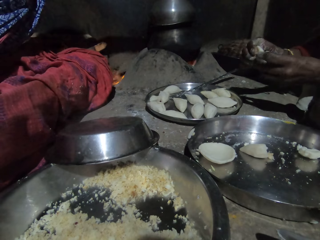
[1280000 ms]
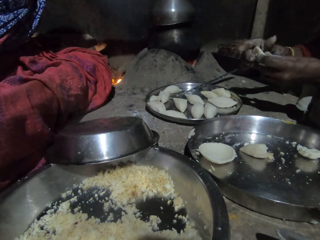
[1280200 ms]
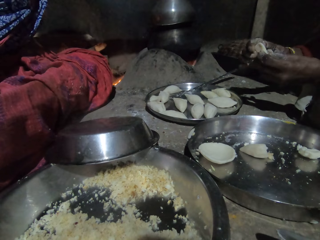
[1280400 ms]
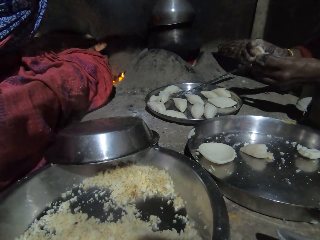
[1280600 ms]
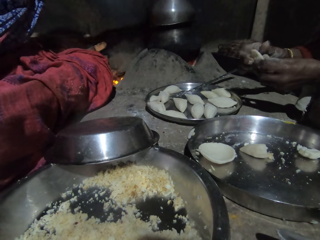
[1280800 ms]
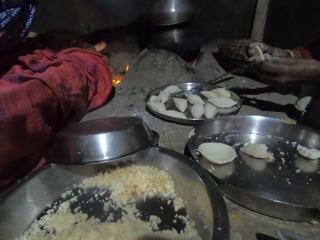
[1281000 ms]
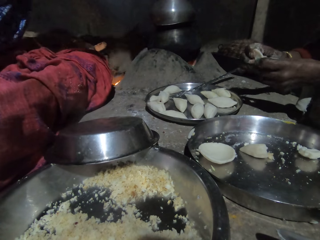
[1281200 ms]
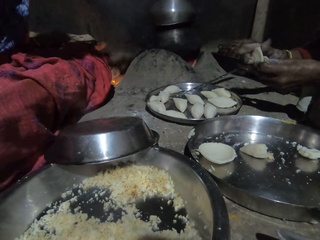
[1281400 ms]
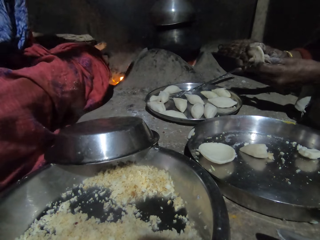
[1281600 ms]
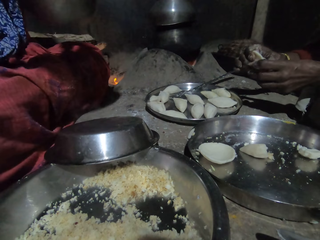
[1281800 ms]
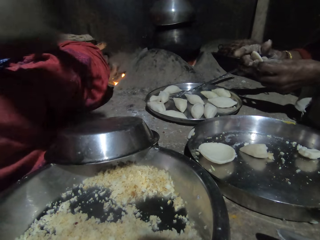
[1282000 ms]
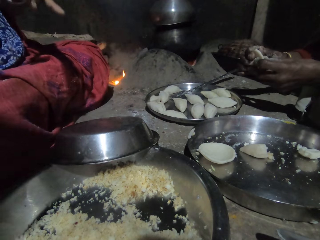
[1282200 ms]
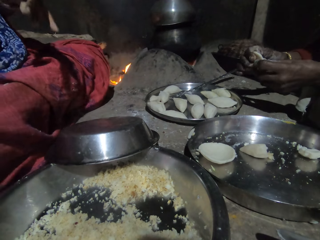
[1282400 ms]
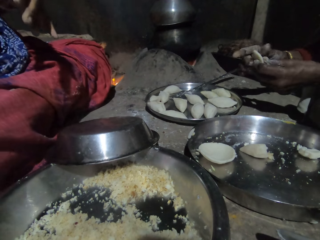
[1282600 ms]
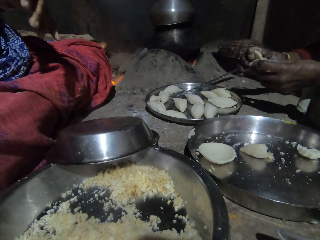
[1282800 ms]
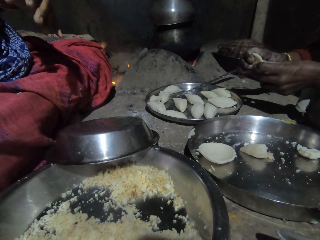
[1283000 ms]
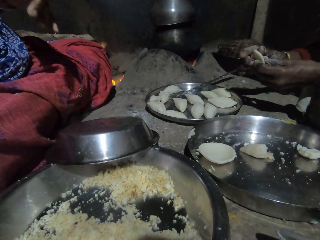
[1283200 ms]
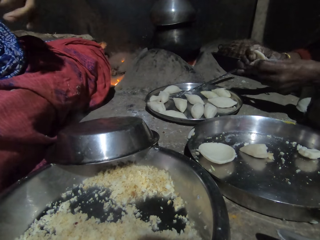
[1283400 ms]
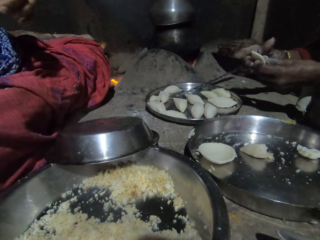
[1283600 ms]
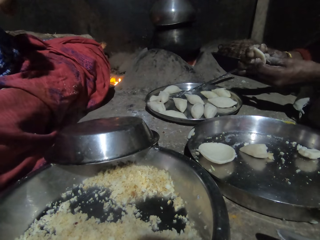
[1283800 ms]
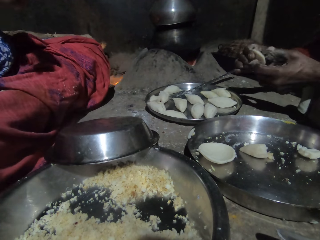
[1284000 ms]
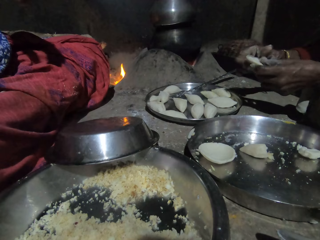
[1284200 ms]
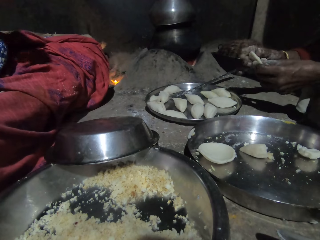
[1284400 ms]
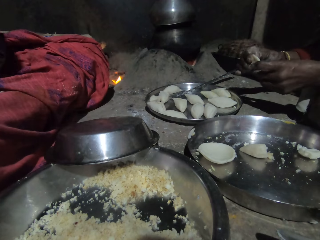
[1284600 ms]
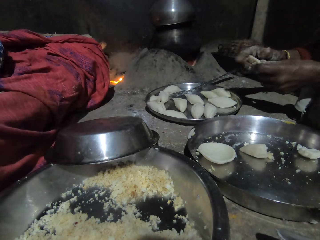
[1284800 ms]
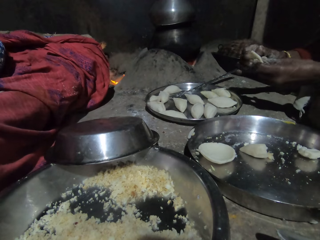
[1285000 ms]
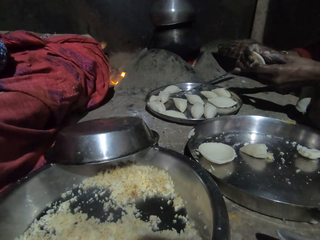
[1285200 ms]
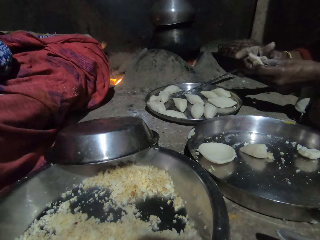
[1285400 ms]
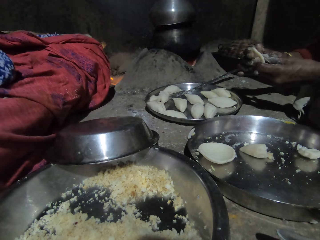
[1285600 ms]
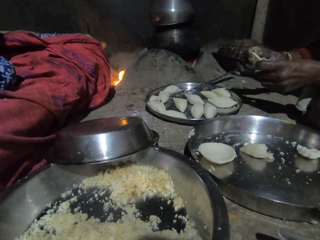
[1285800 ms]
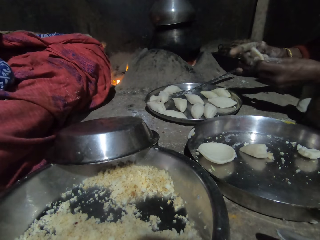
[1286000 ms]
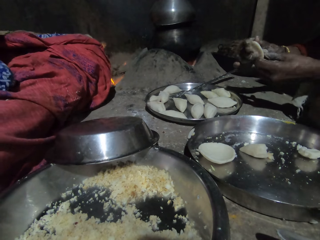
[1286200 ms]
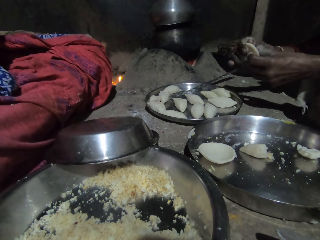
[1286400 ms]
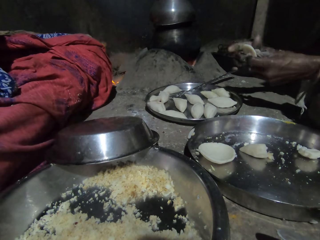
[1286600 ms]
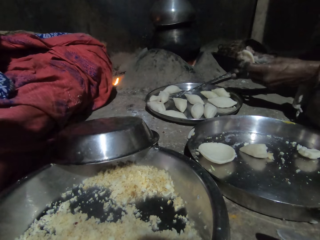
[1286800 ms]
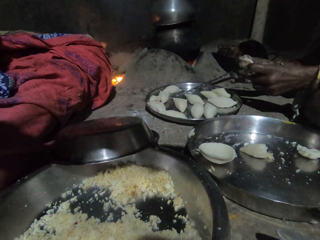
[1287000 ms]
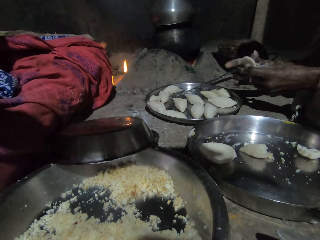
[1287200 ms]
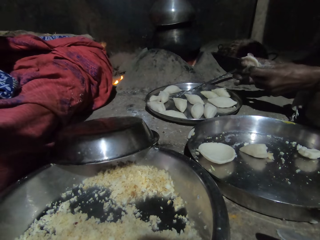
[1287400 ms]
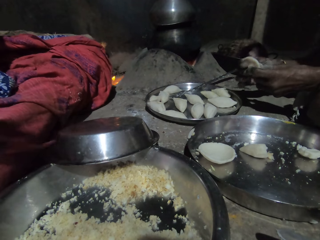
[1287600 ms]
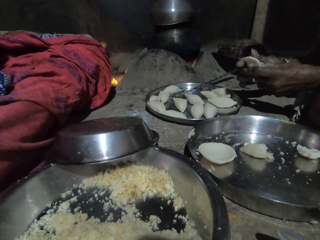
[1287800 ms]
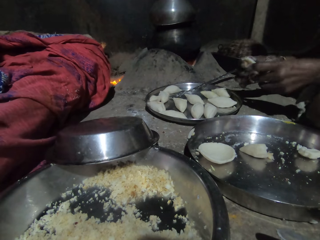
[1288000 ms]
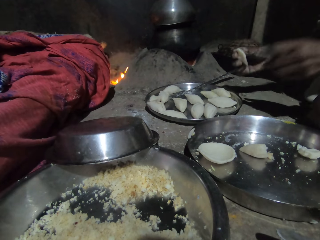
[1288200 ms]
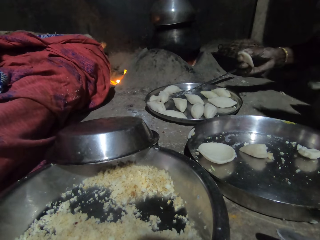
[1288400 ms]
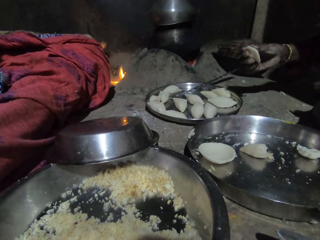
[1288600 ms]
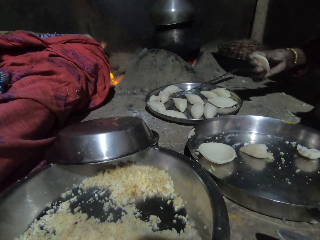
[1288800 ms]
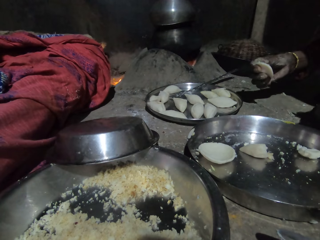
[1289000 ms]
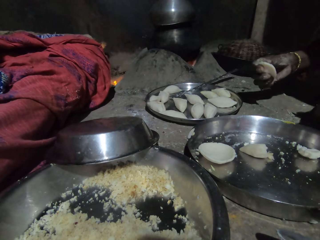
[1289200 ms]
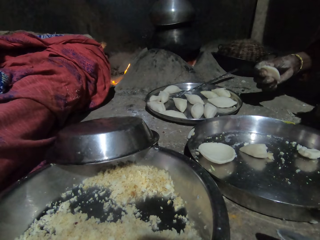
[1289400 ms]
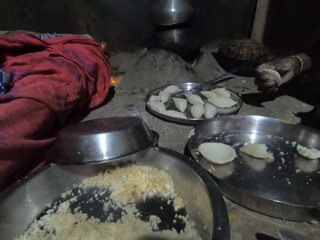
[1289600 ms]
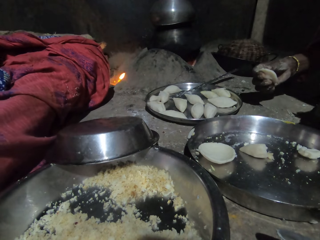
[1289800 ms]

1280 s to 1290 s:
A person shapes the dough in a concave shape. The person pulls his hand off the dough.

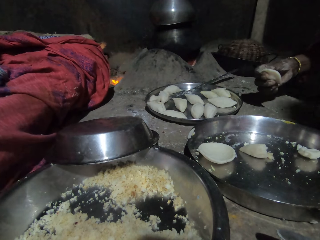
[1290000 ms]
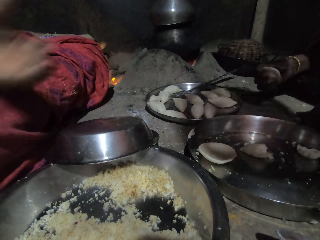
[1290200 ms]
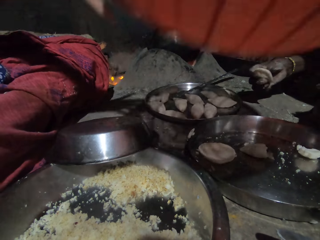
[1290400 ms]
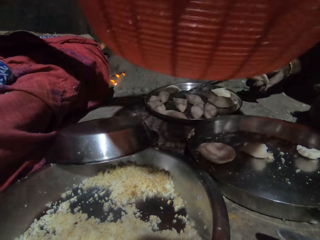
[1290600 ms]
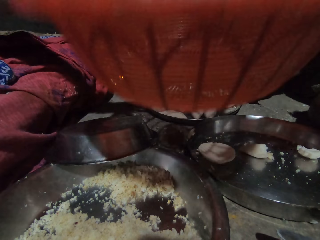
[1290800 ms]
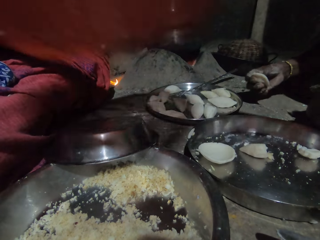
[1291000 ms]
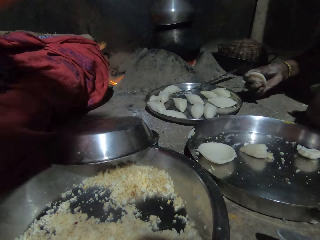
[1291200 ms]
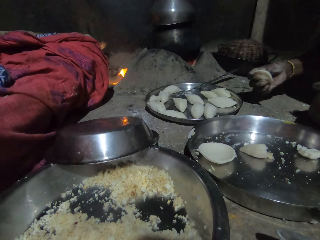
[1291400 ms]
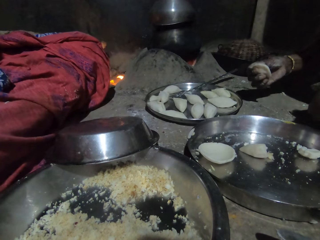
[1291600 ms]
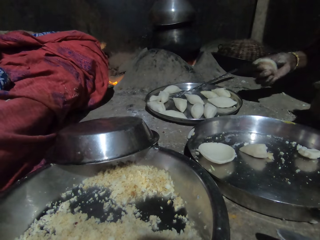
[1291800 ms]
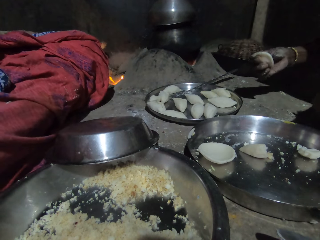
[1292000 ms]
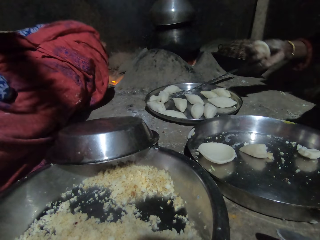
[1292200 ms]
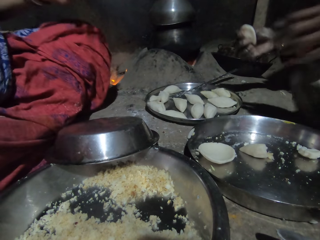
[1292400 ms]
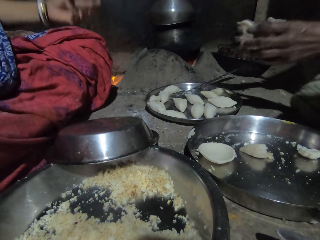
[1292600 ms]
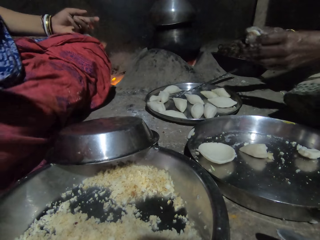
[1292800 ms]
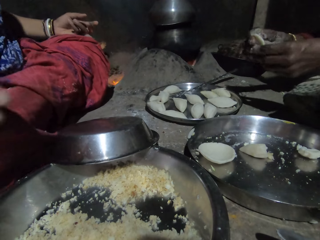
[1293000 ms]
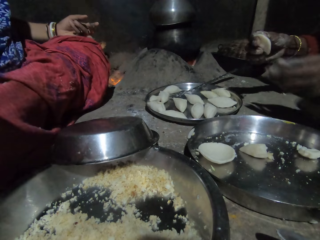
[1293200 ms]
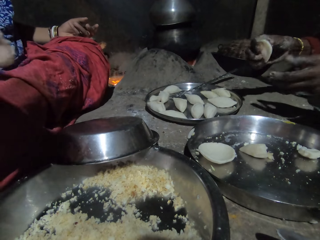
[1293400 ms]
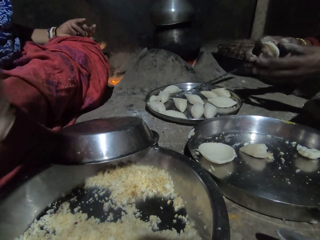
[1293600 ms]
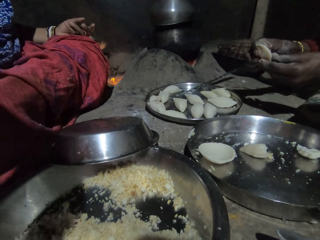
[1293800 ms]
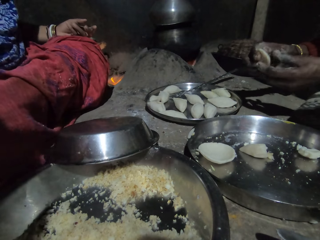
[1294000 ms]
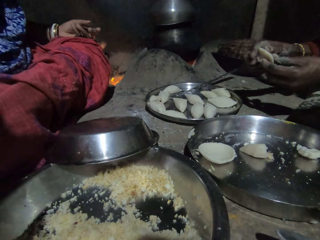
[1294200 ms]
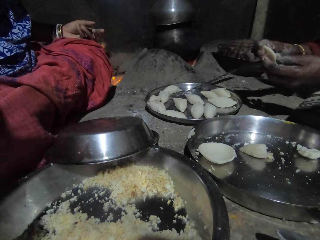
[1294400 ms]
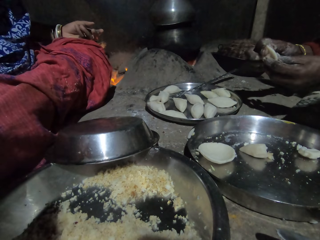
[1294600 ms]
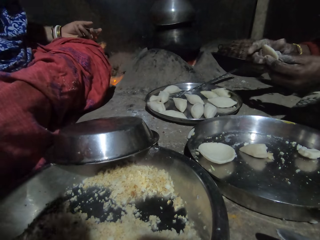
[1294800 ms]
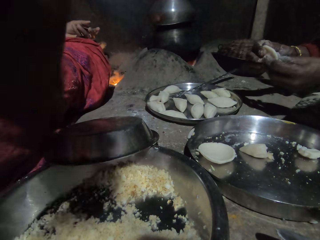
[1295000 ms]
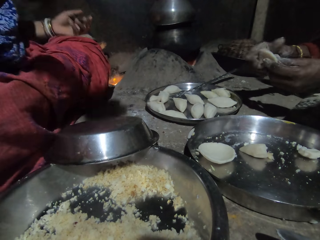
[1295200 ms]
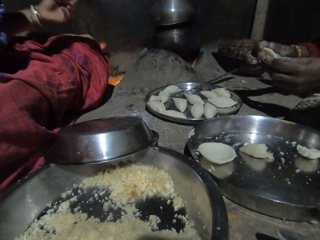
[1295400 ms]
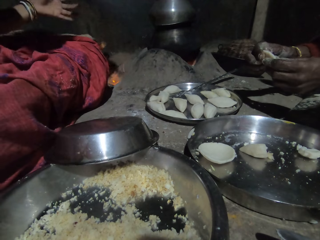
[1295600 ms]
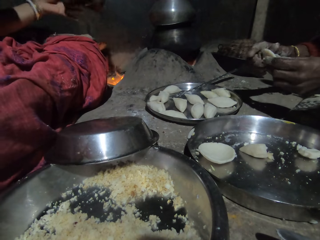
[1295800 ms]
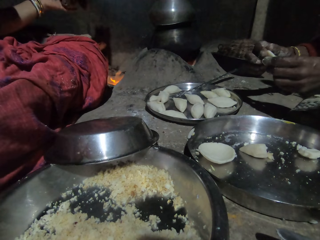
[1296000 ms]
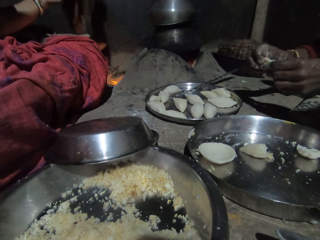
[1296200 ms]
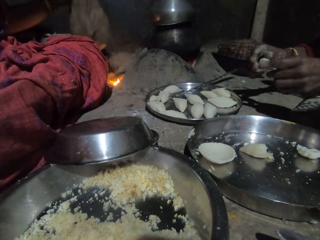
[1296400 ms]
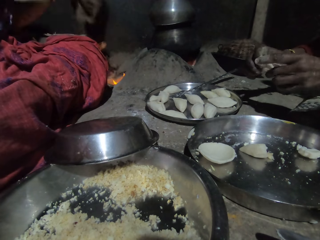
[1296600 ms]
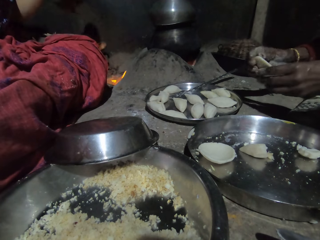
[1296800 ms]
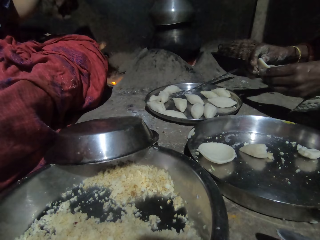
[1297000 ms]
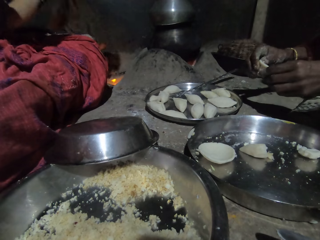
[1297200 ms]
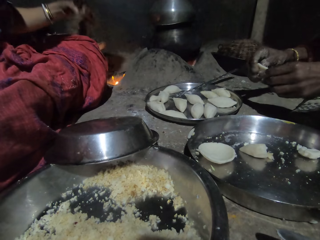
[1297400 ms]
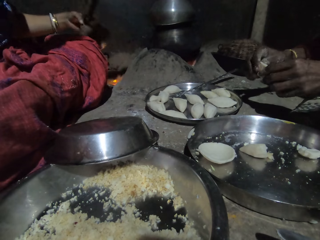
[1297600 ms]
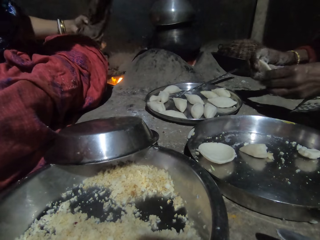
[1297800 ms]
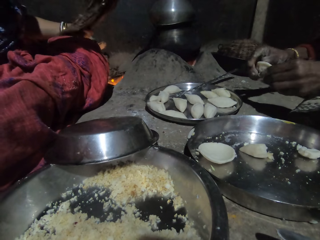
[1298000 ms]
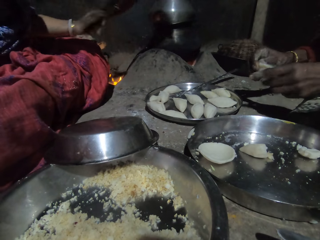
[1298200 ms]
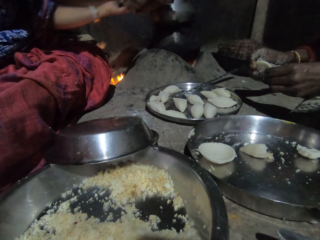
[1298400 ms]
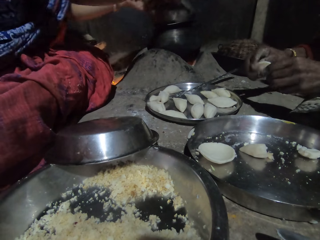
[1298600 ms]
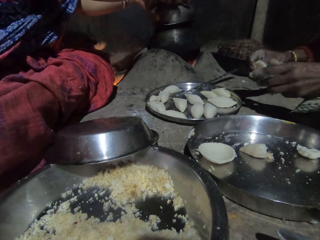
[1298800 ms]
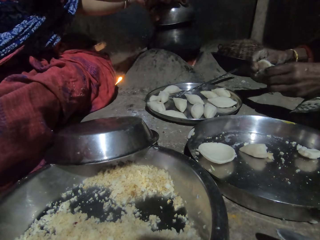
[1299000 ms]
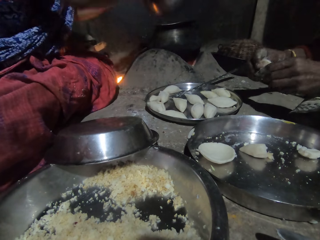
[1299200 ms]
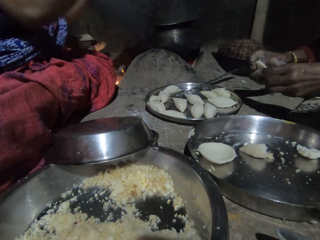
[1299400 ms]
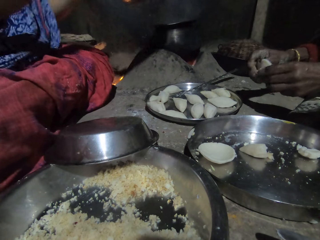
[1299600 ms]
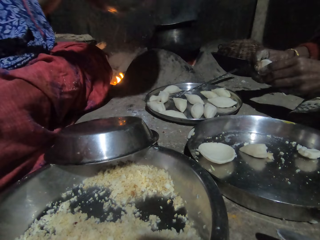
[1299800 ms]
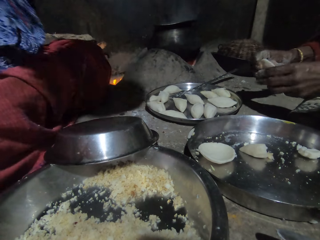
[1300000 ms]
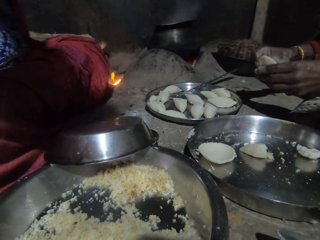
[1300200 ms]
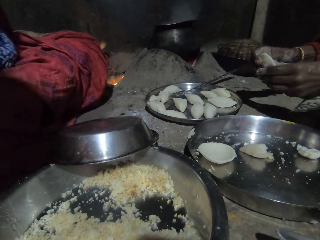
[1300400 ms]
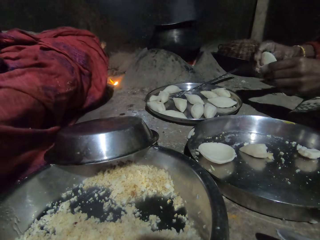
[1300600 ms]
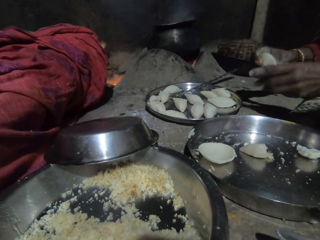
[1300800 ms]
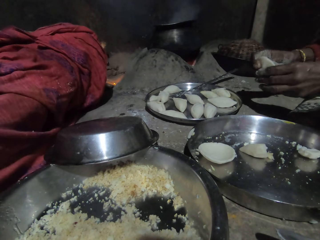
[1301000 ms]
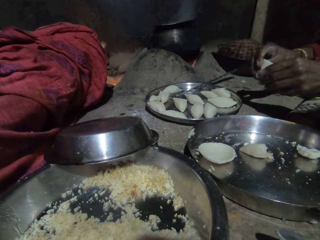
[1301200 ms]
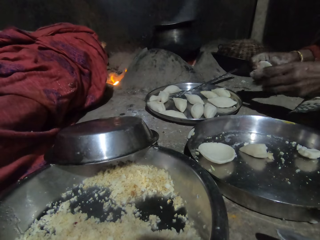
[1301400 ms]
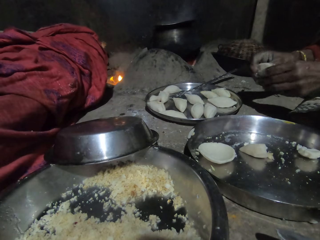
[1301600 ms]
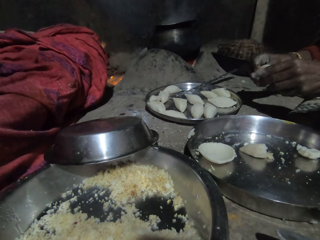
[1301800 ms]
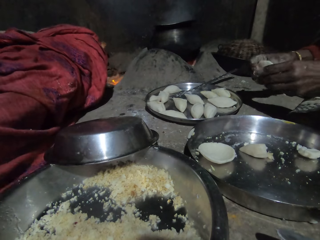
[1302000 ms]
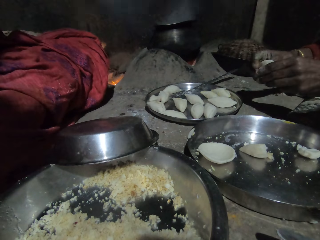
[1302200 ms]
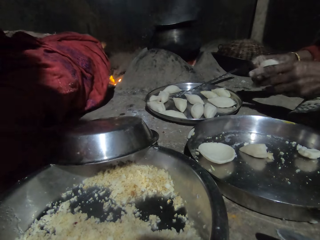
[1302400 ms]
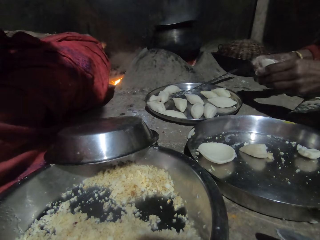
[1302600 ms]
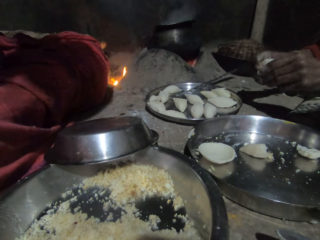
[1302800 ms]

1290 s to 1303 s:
A person raises a hand. The person hands the camera wearer a sieve bowl. The camera wearer picks the bowl from the person. The person molds the dough with both hands in a concave shape. The camera wearer picks a cloth. They move a hand. The person molds the dough with both hands in a concave shape. The camera wearer holds the cooking pot with the cloth. They remove a pan from the pot. The person shapes the dough in a concave shape.
